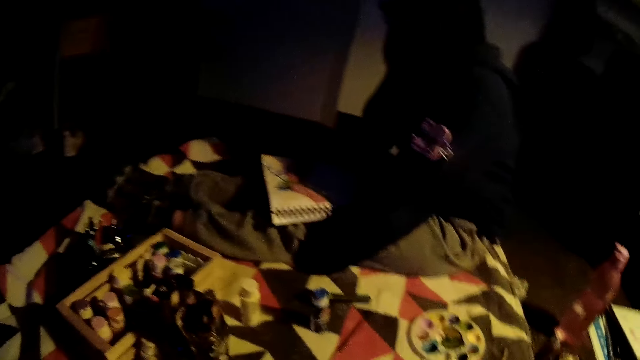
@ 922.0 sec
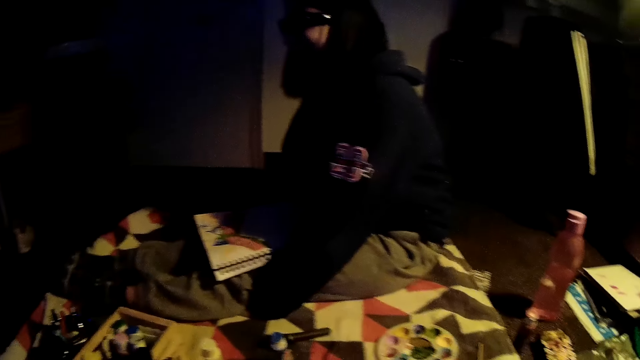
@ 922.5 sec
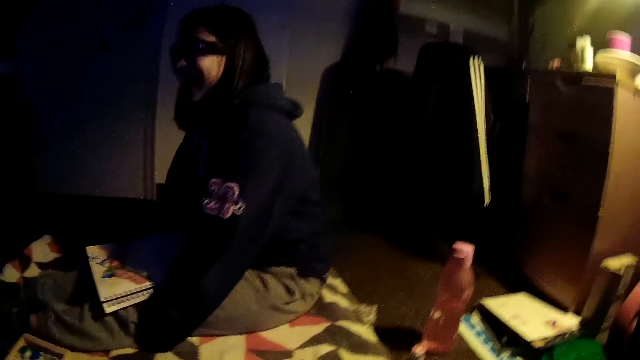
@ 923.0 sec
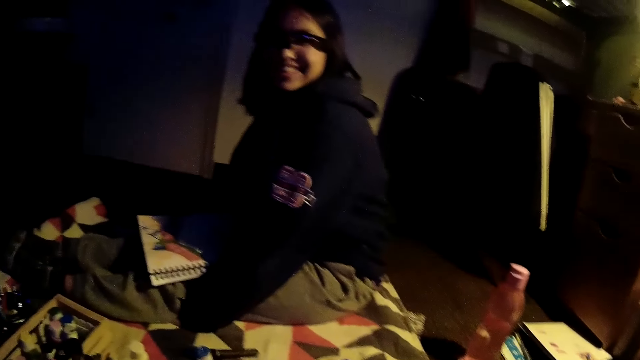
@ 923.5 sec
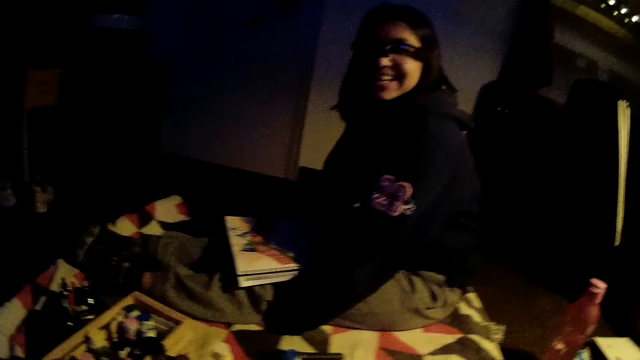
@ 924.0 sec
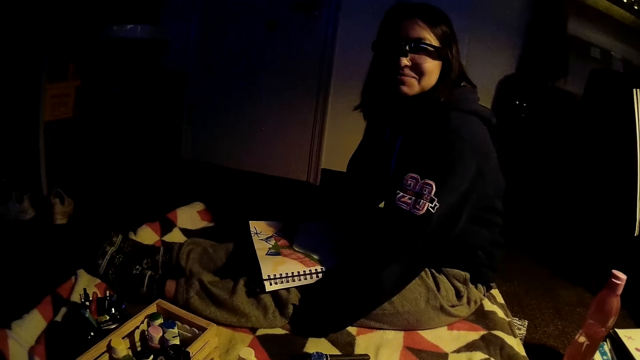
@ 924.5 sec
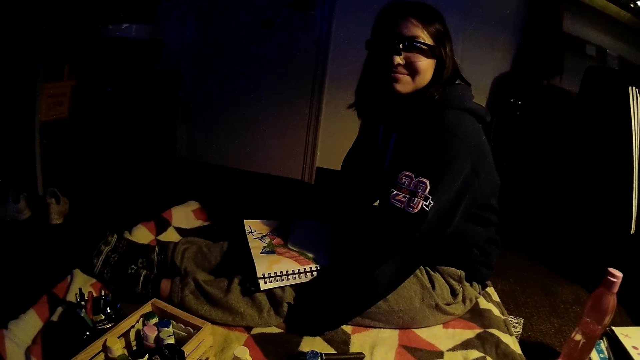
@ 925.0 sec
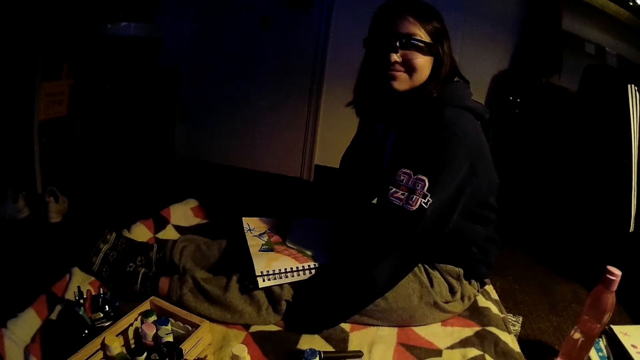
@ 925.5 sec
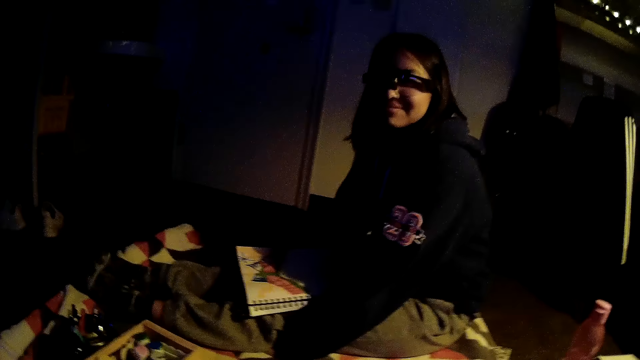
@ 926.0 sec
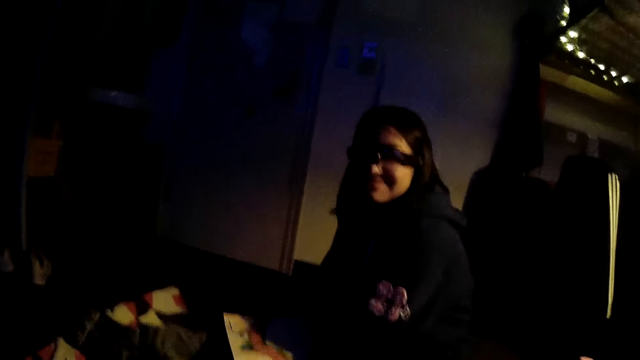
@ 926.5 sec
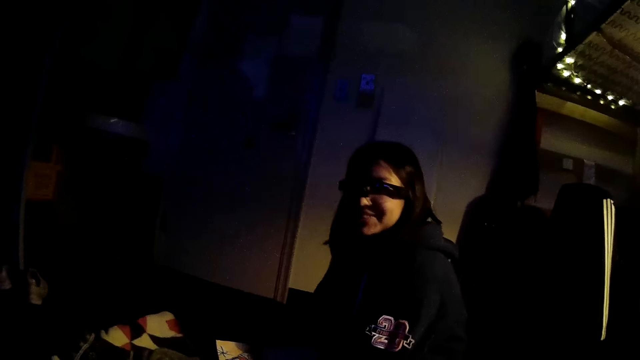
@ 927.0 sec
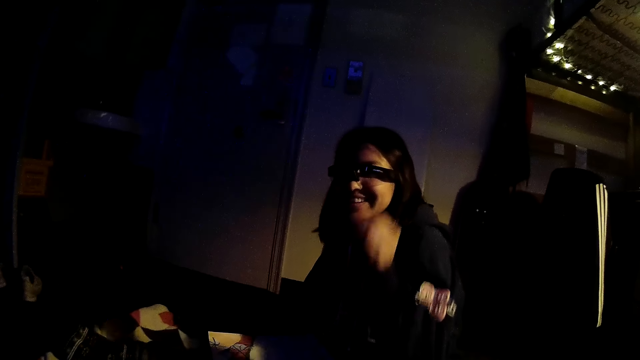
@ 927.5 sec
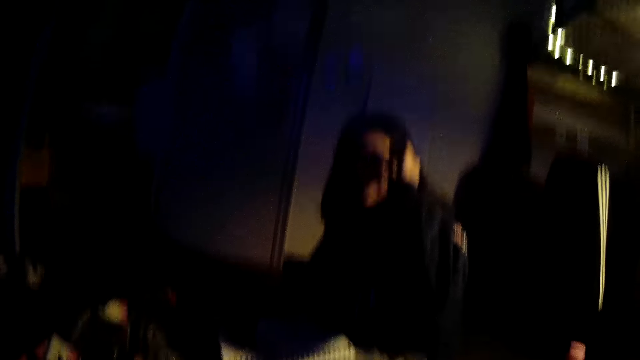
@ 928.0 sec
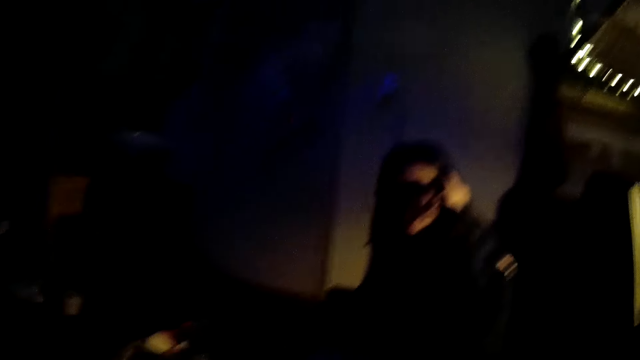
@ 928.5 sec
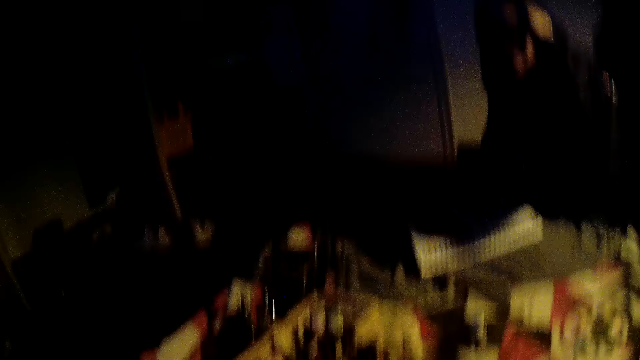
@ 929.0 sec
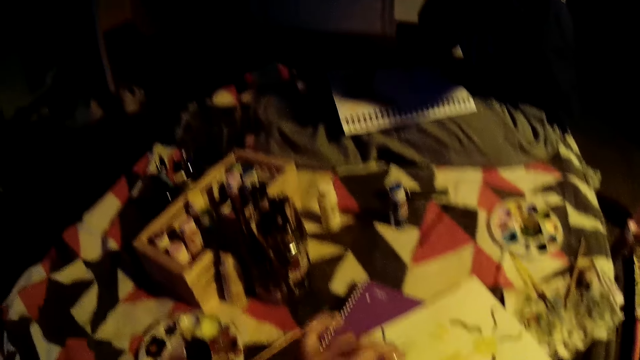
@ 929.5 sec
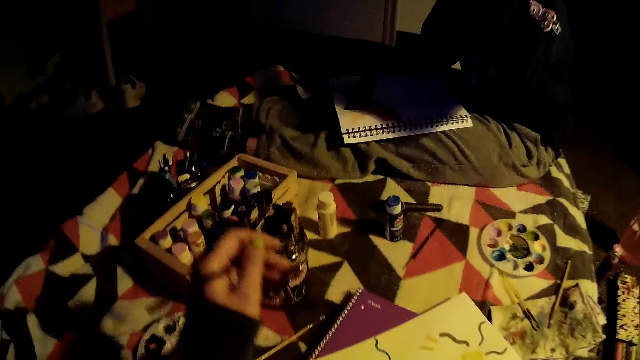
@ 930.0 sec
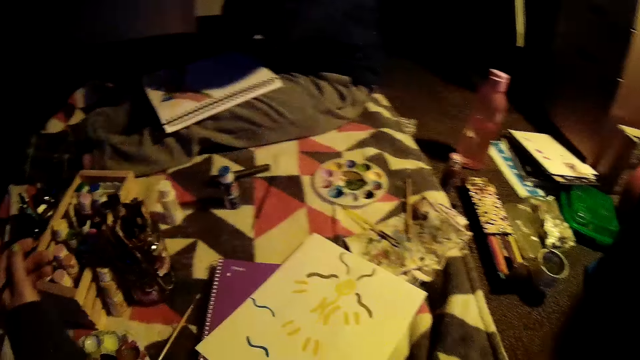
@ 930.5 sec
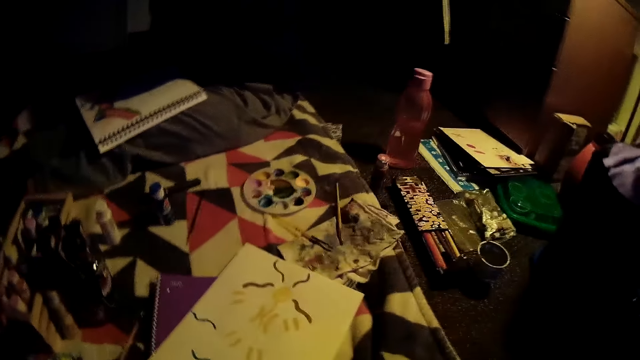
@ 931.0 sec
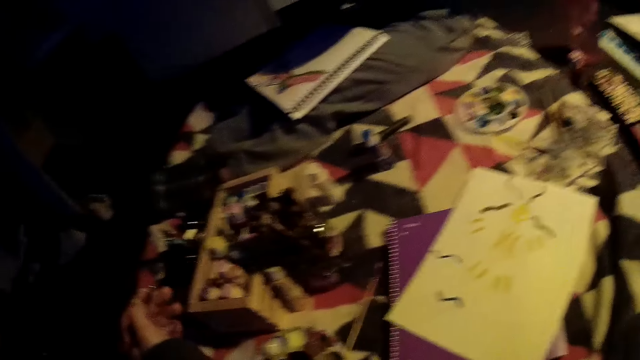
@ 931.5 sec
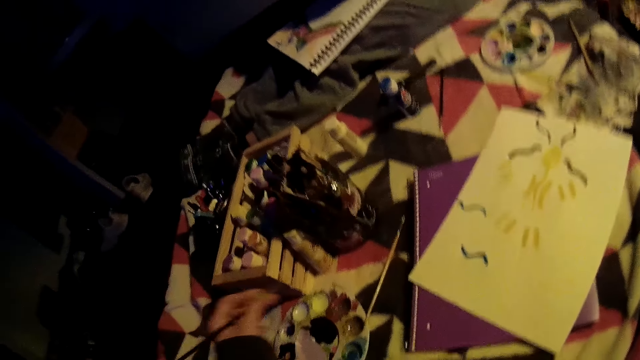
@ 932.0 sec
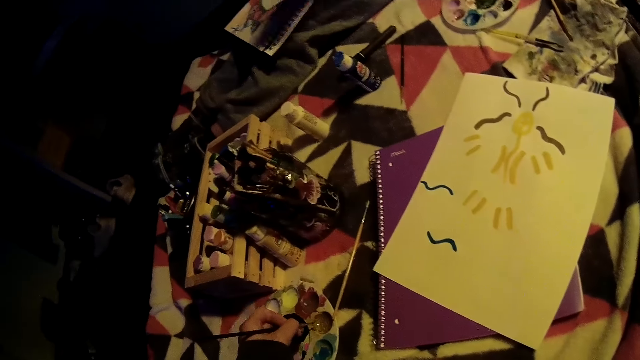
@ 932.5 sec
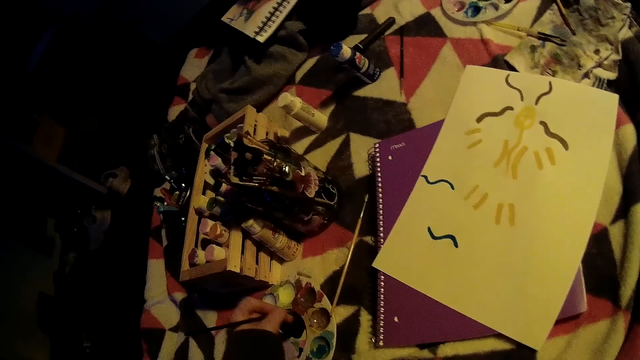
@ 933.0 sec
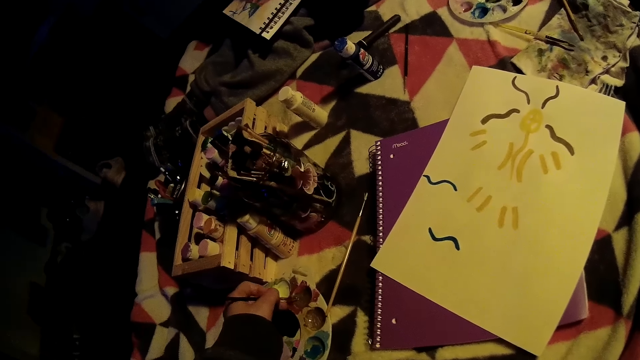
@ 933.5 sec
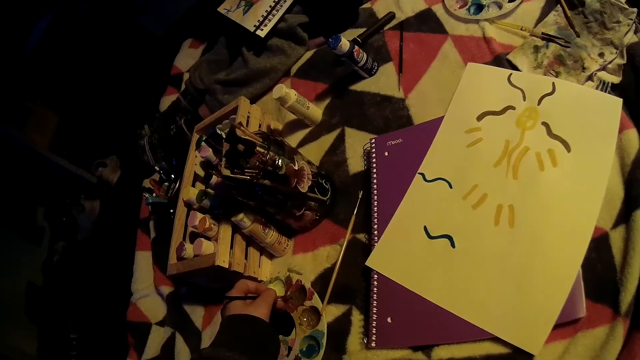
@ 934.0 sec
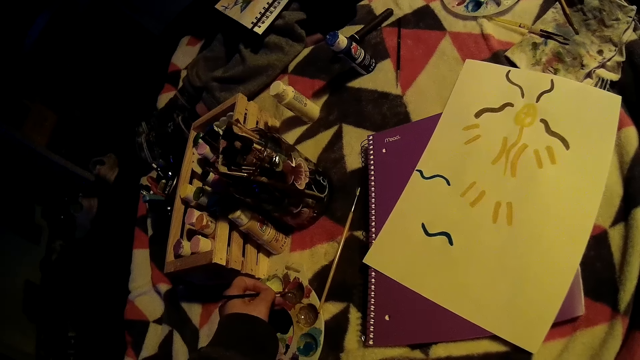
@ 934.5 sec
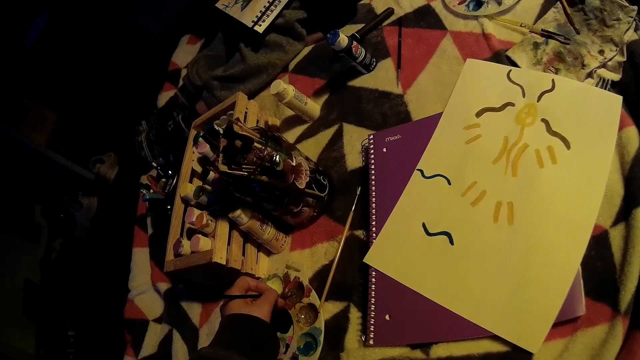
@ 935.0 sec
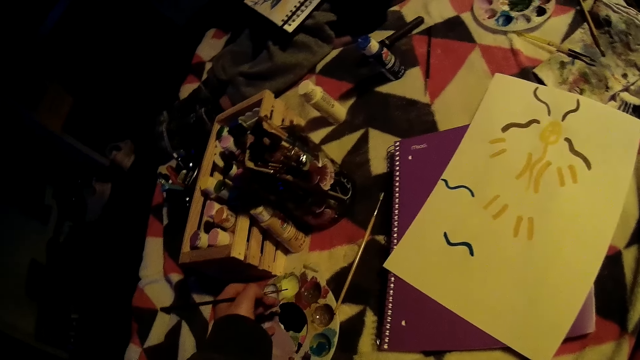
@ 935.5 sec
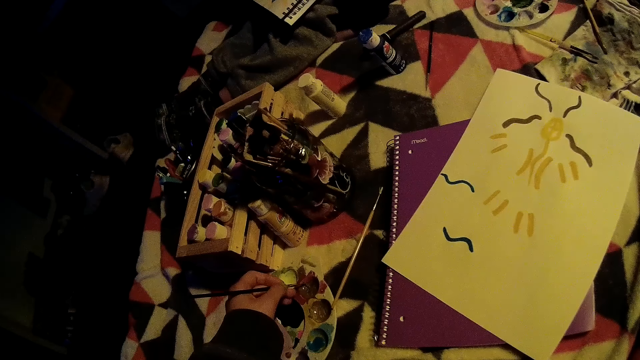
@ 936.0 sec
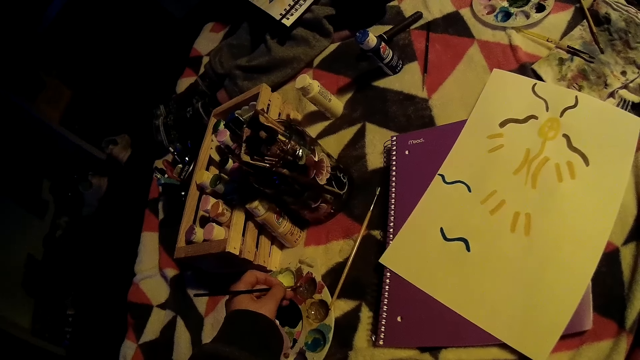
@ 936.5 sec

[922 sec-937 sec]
The woman talks to the camera wearer. The woman interacts with the camera wearer. The woman touches her glasses with her left hand. The camera wearer touches her camera with her right hand. She picks a color from the color palette with the paintbrush in her left hand.

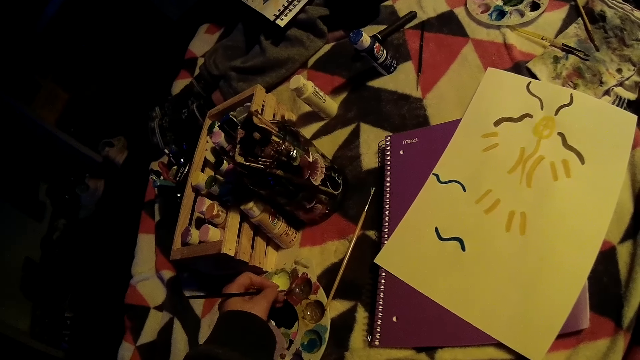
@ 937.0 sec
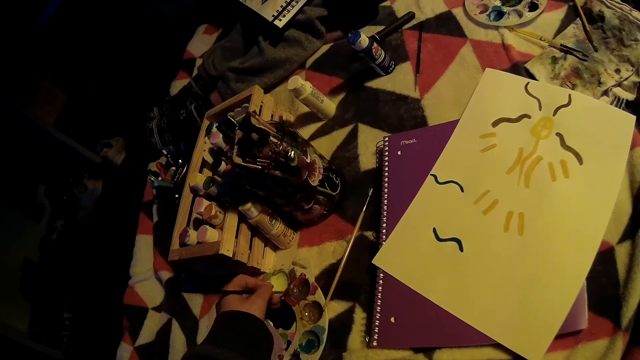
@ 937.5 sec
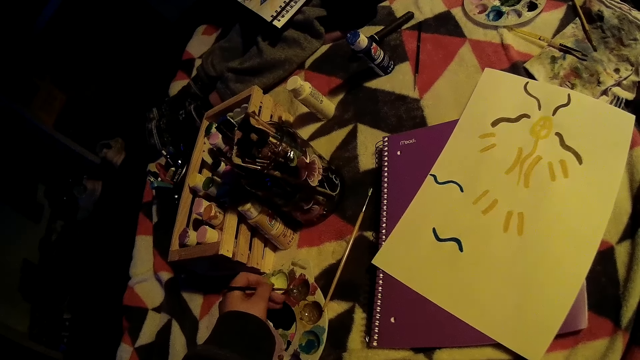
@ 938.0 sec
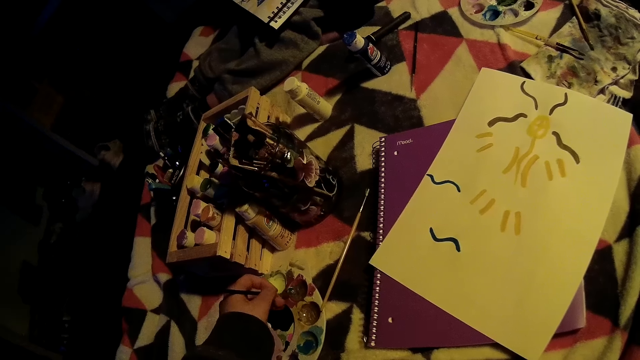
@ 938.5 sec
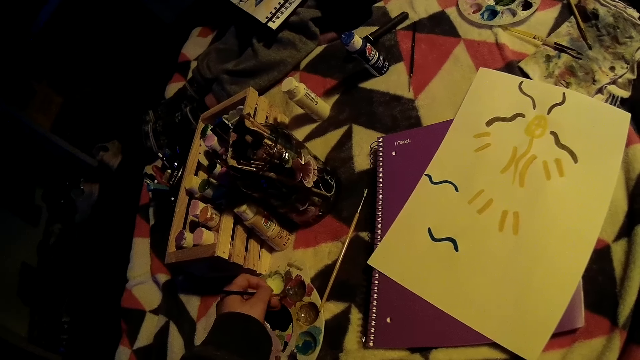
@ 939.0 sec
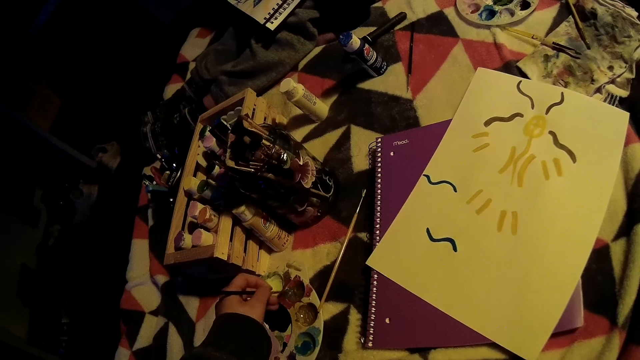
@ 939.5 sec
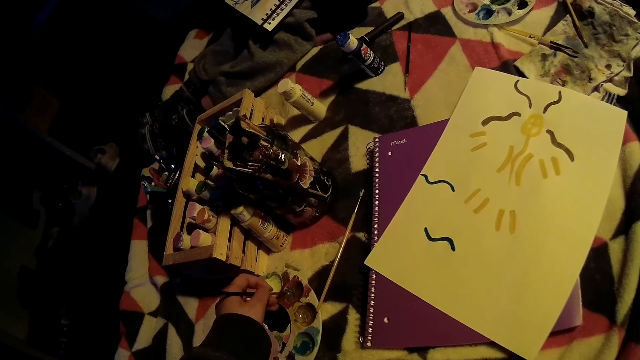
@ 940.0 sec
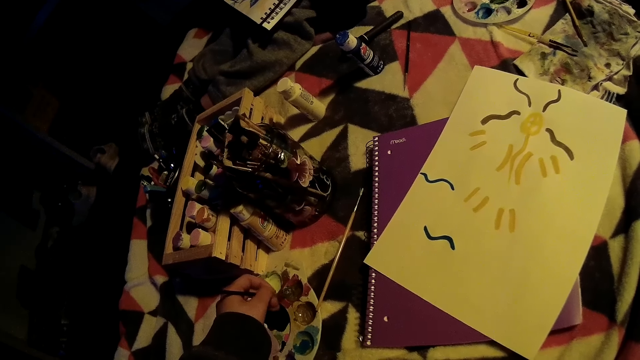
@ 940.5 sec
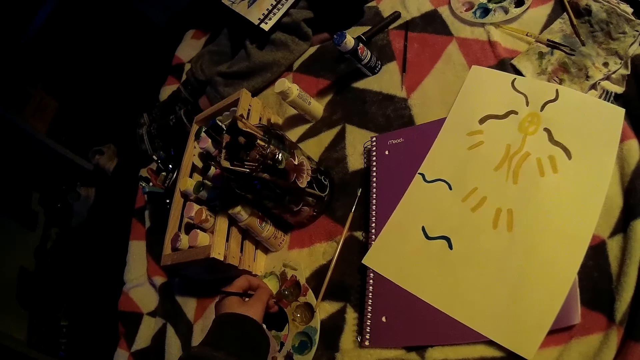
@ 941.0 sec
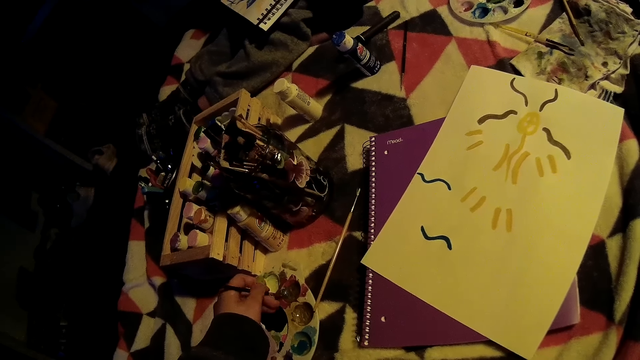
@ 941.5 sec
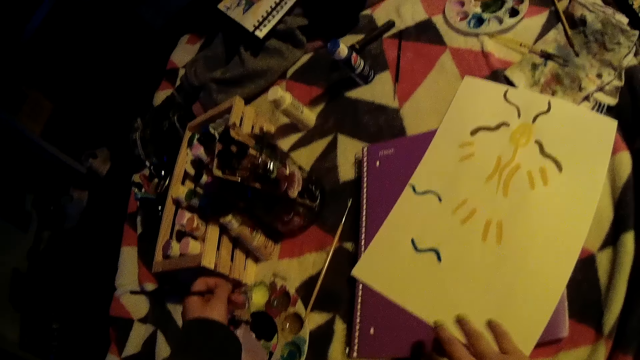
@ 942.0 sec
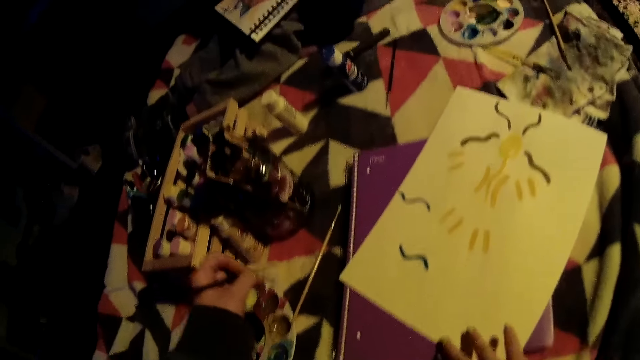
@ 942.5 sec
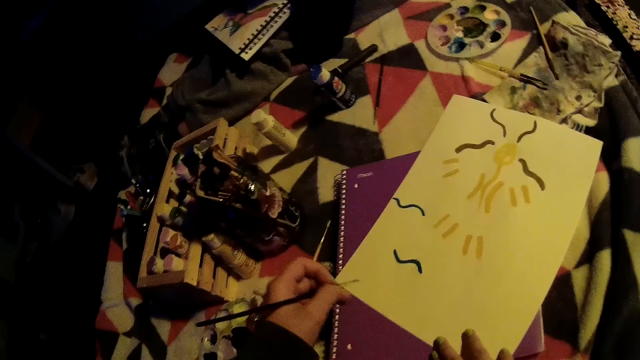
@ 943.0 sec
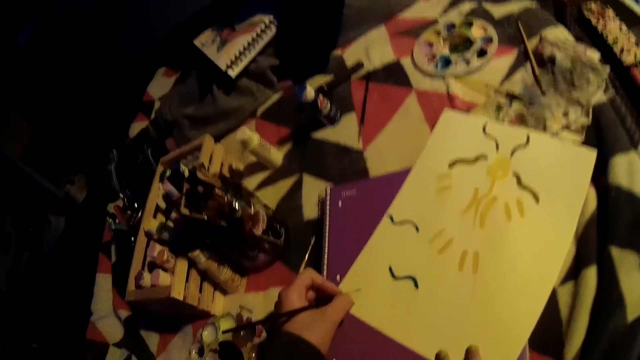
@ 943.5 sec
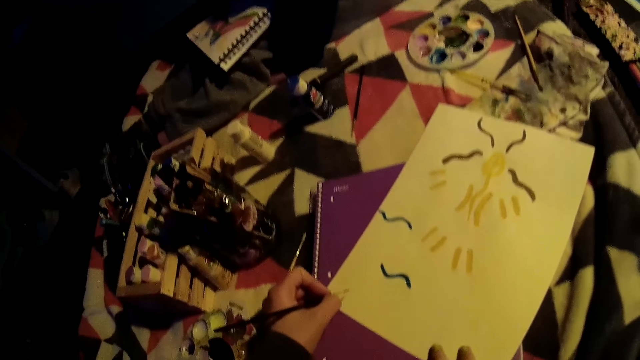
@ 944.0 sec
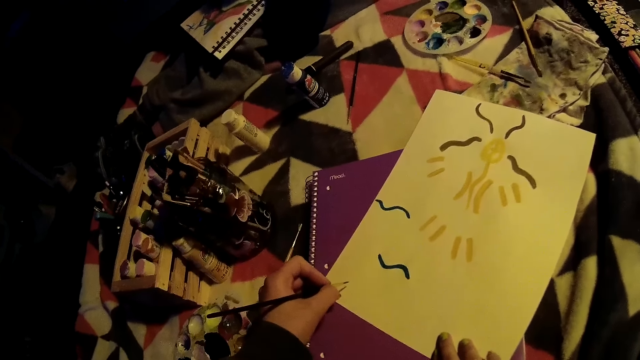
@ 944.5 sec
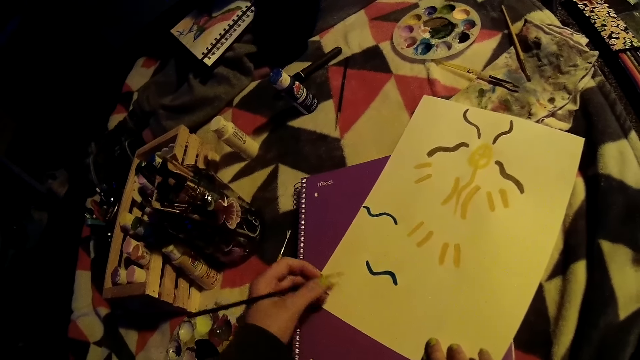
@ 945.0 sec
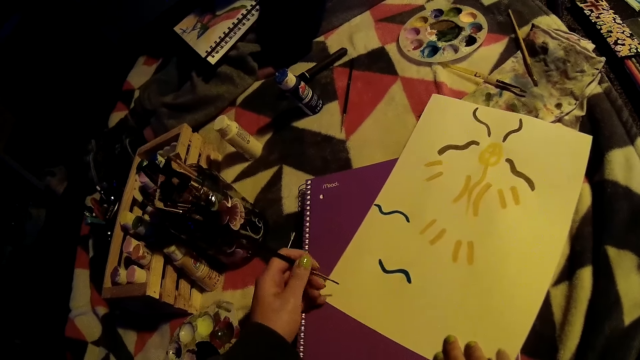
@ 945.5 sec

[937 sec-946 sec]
The camera wearer places her right hand on the cardboard. She removes the paintbrush from the color palette with her left hand.
